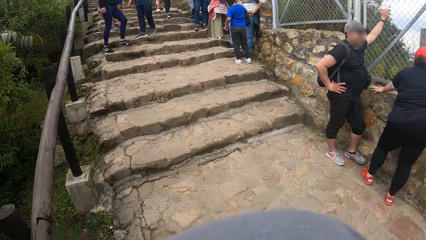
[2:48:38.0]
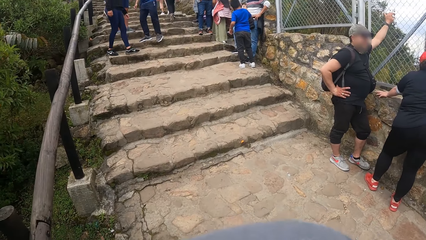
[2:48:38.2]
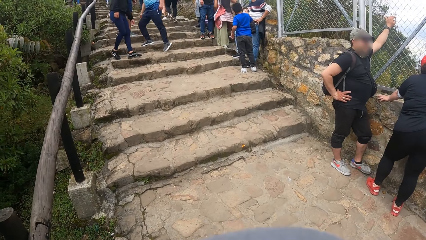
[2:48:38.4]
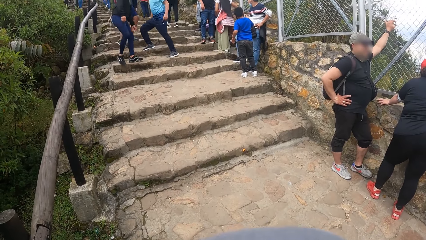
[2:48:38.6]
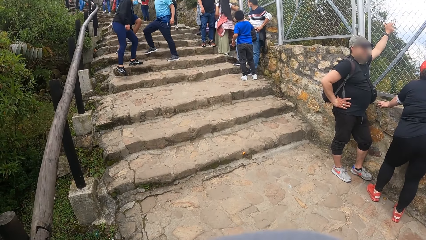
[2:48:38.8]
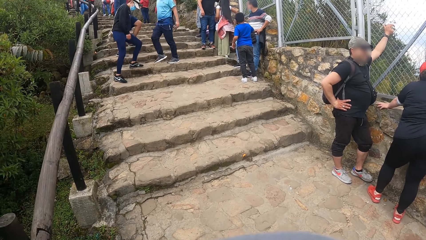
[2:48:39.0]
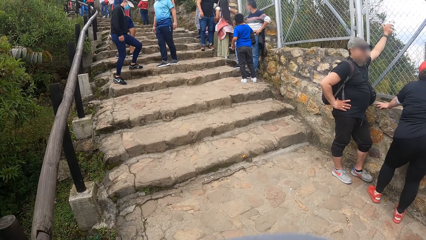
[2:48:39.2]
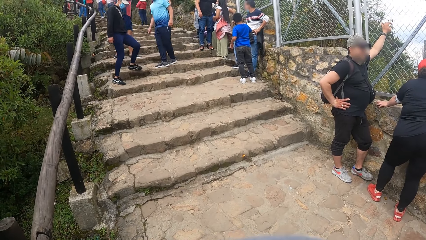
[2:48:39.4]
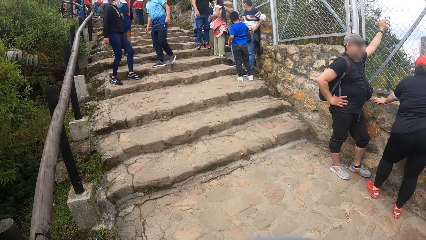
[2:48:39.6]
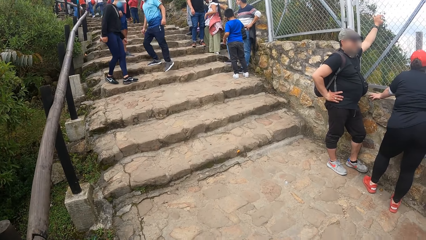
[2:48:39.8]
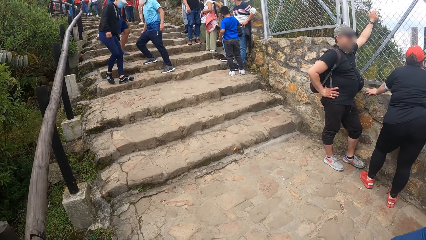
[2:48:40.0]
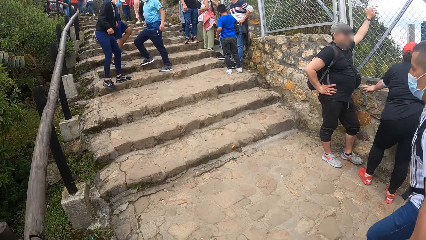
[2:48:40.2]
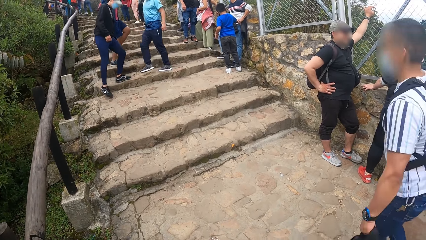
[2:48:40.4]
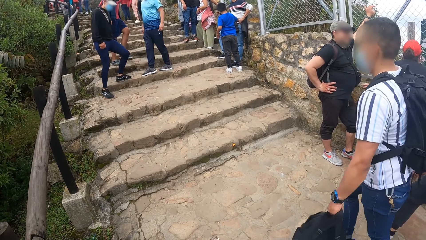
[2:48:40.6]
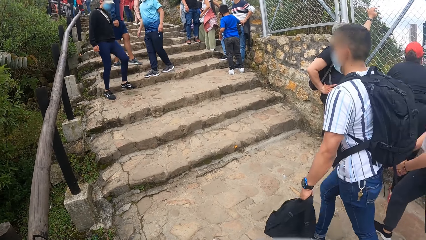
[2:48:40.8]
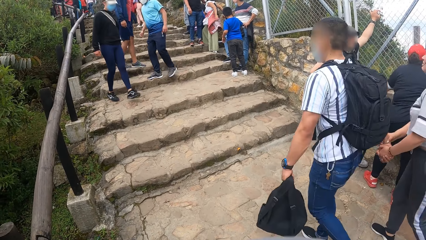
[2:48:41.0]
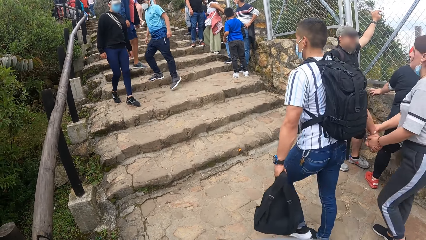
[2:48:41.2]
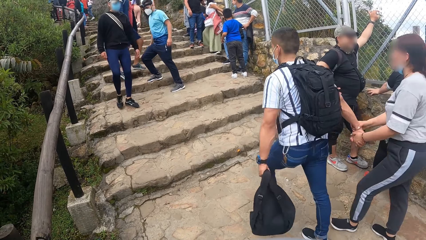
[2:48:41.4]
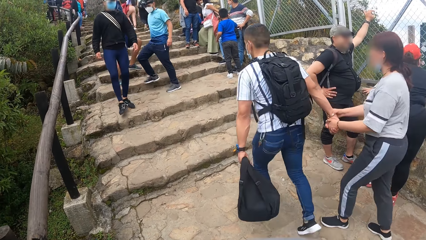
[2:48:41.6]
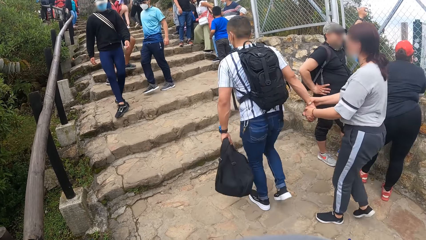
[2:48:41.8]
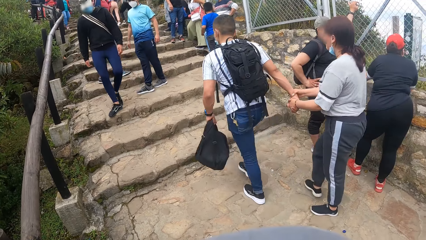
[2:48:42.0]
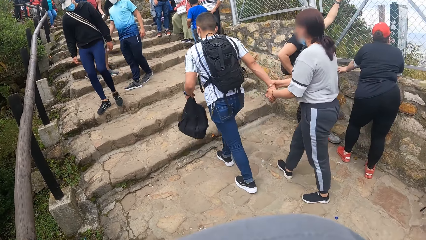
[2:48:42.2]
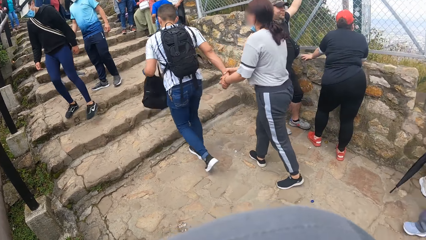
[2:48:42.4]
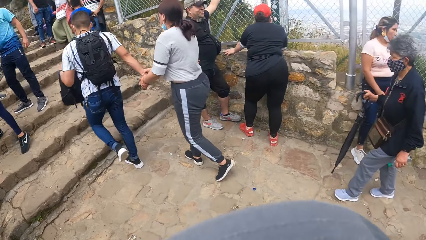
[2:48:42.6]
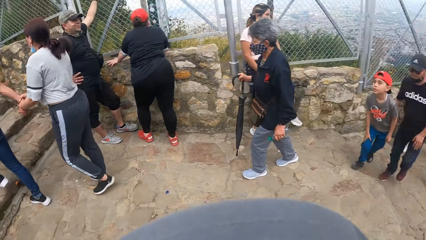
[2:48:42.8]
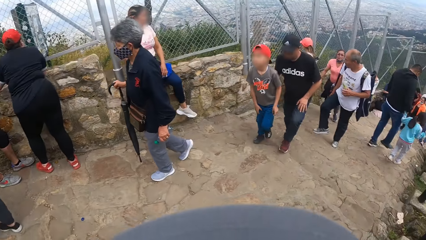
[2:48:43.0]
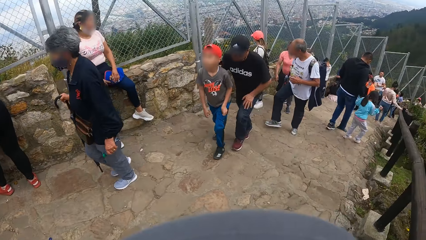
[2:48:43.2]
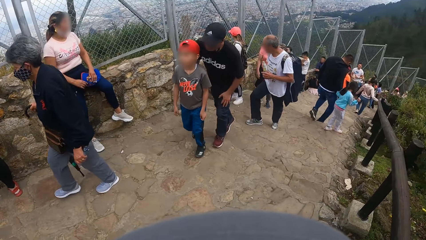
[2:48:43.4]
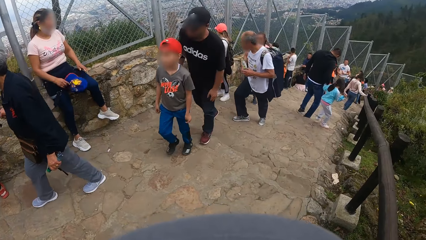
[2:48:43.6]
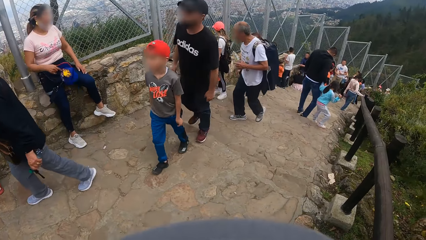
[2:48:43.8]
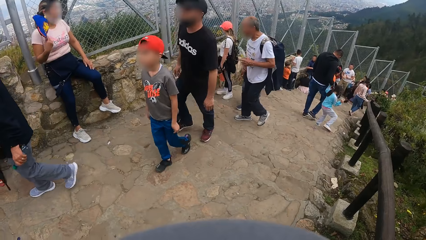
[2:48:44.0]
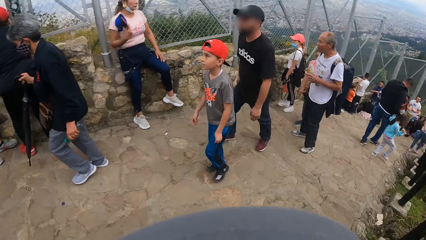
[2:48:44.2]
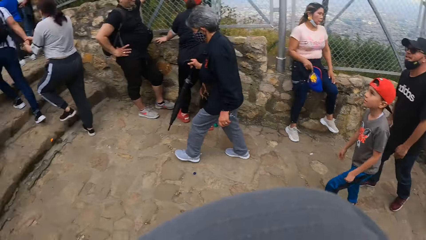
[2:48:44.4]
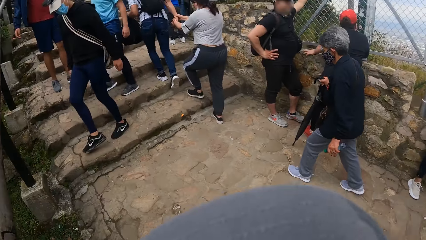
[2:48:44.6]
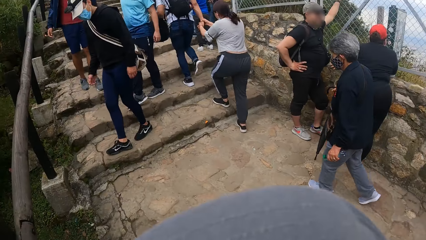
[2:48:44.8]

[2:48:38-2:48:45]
A man climbs down the staircase. Another man climbs down the staircase. A third man climbs down the staircase.

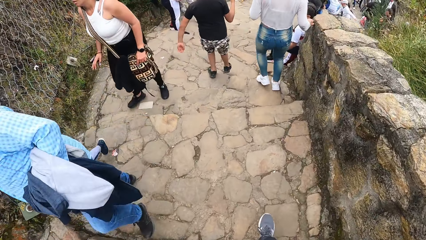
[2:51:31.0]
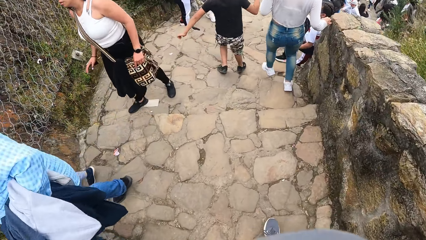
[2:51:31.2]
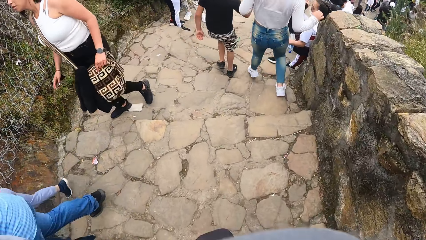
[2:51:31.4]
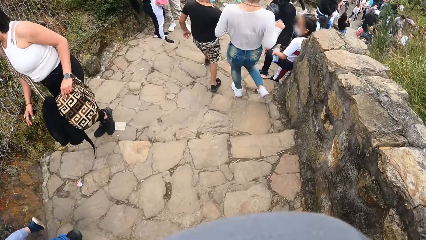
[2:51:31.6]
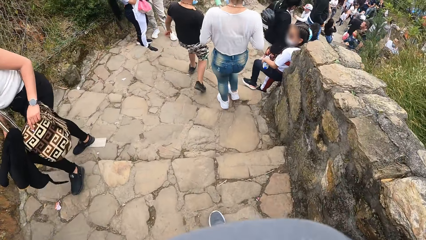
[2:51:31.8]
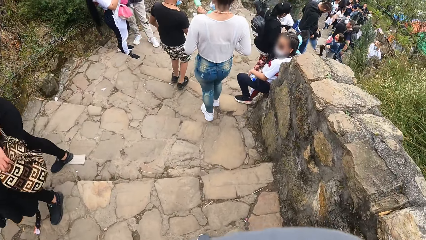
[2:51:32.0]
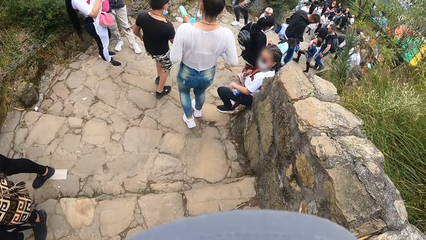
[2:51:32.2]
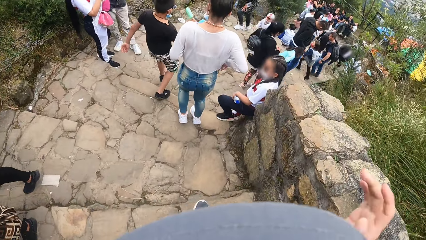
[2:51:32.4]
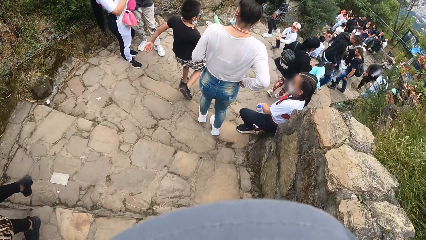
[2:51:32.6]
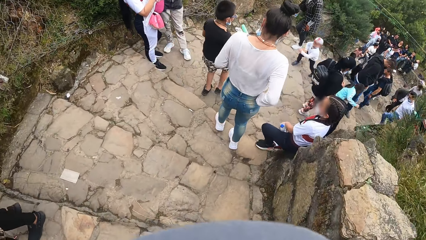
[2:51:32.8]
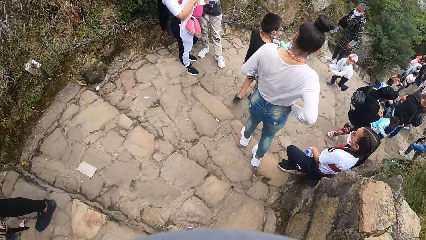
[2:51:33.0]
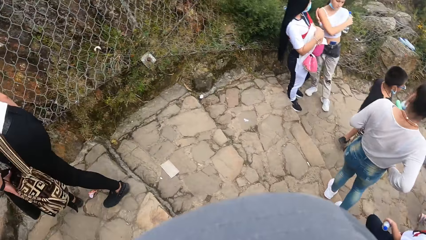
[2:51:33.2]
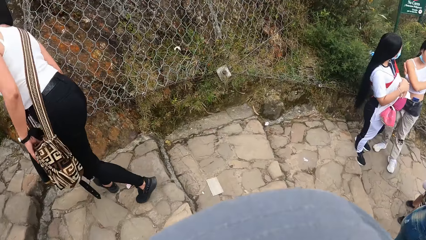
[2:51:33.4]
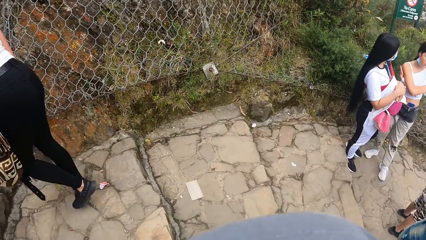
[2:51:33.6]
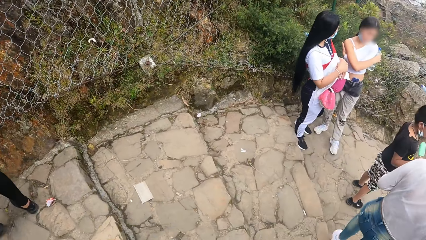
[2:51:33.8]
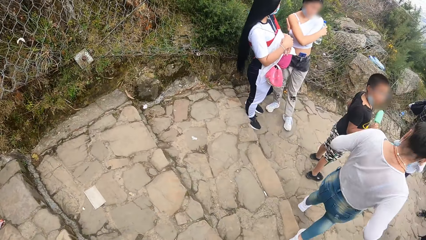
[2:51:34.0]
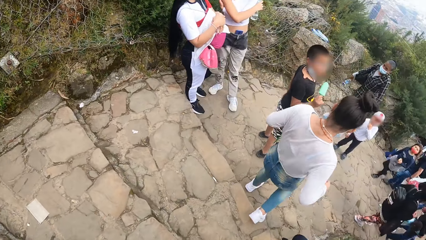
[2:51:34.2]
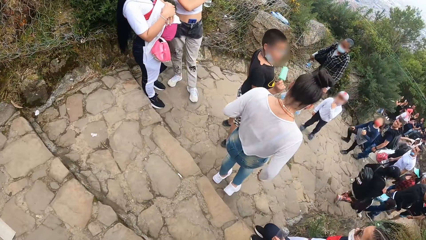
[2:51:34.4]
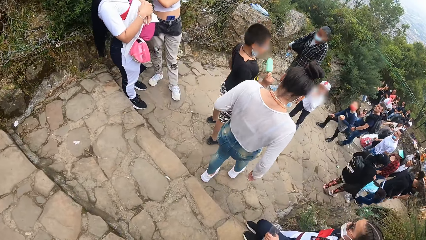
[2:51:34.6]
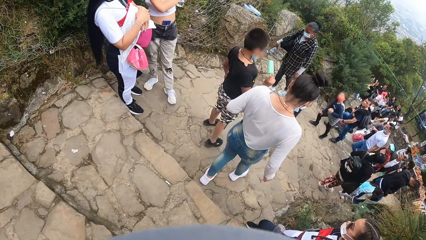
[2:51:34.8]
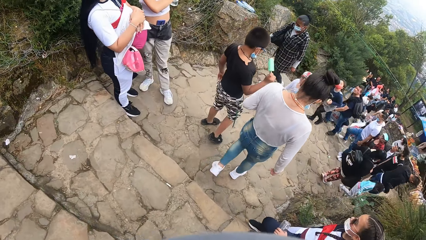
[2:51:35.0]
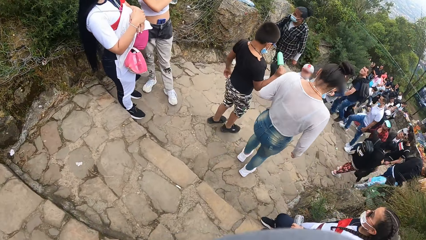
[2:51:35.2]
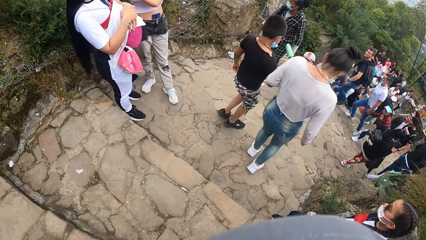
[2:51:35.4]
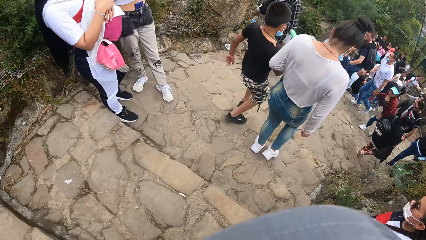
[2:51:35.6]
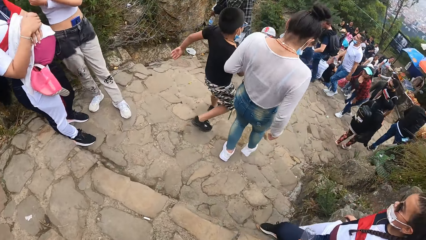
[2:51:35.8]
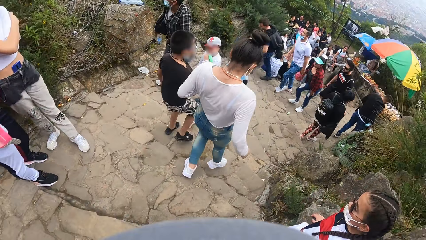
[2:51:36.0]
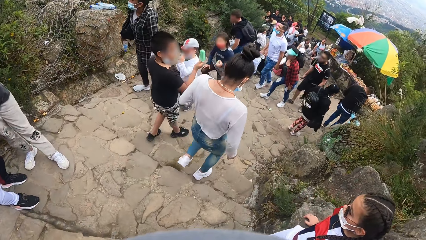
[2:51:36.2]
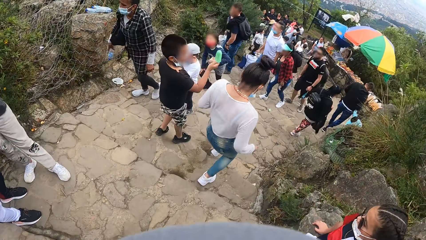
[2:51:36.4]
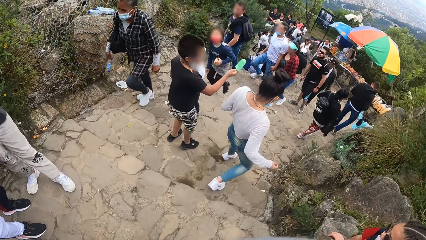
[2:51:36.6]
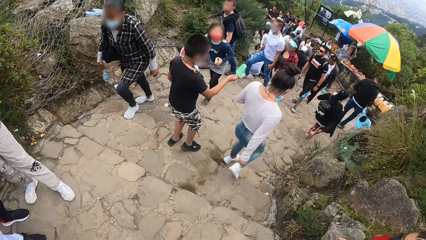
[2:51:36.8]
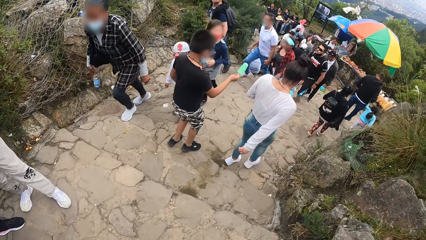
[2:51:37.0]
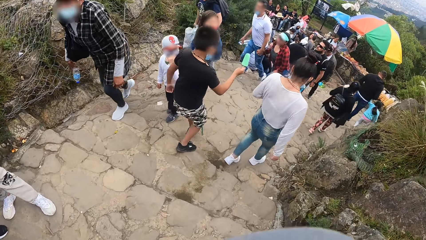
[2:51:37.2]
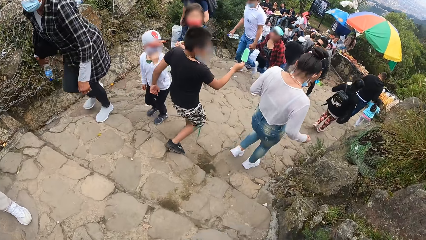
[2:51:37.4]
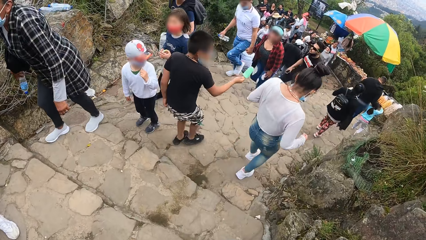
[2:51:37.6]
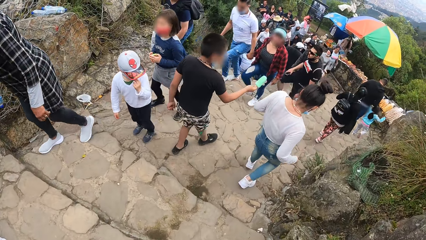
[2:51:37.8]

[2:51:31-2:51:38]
The camera wearer puts down his right hand.

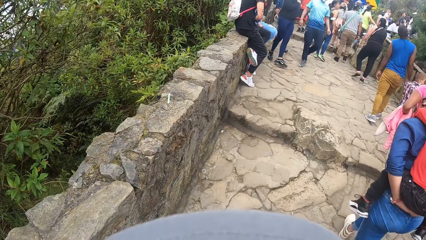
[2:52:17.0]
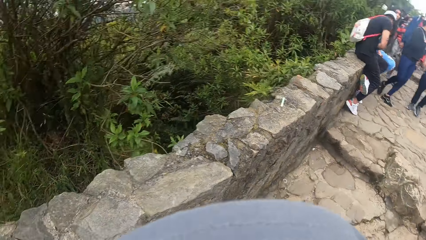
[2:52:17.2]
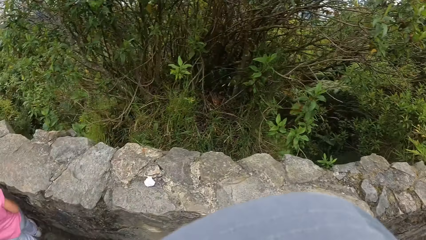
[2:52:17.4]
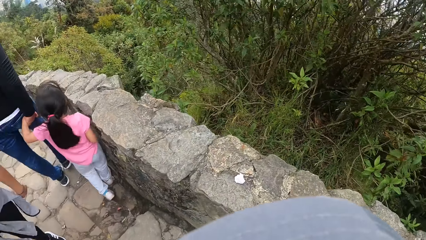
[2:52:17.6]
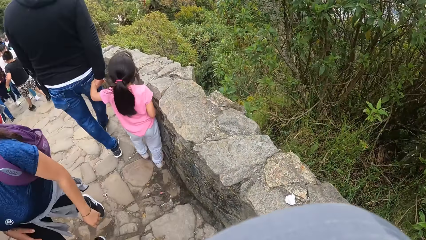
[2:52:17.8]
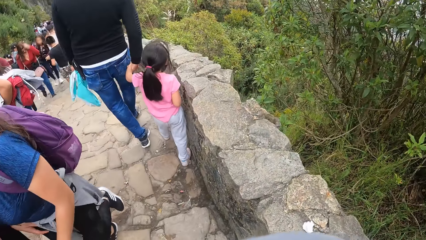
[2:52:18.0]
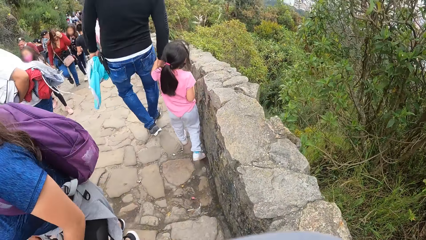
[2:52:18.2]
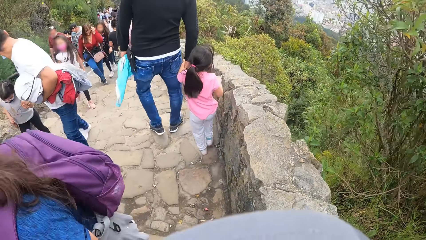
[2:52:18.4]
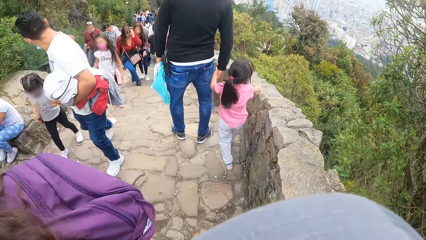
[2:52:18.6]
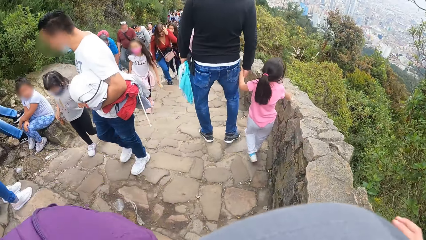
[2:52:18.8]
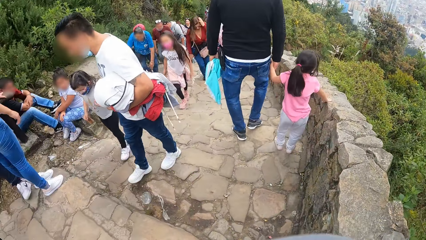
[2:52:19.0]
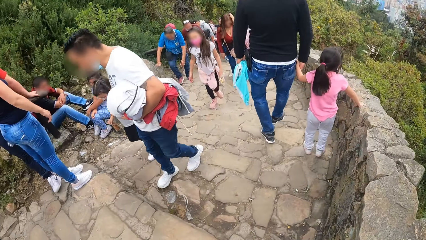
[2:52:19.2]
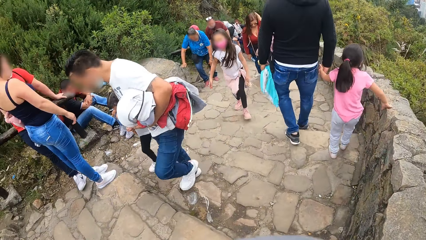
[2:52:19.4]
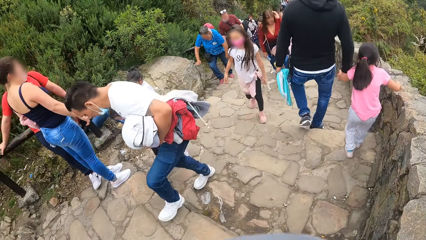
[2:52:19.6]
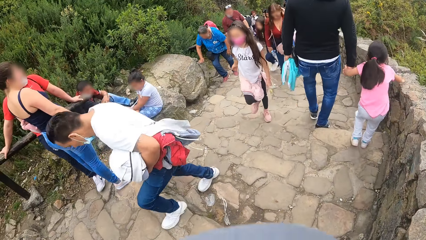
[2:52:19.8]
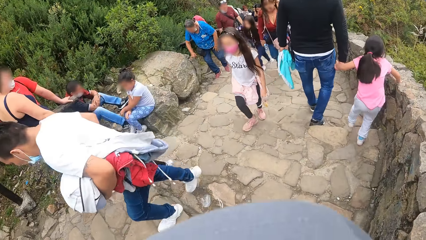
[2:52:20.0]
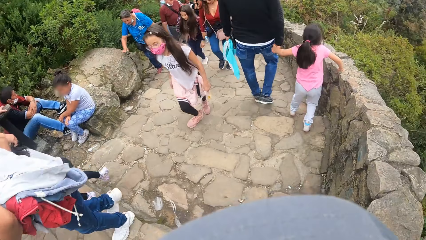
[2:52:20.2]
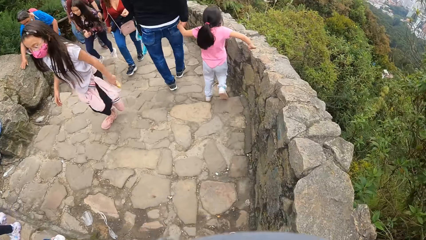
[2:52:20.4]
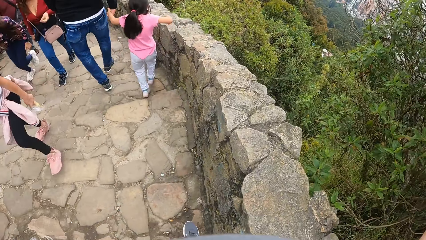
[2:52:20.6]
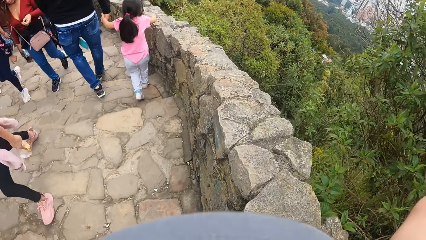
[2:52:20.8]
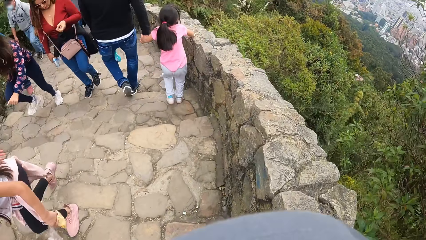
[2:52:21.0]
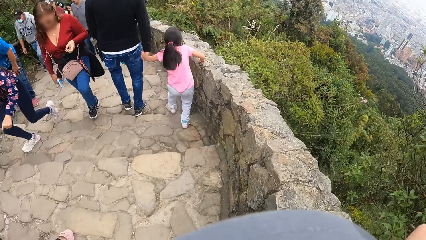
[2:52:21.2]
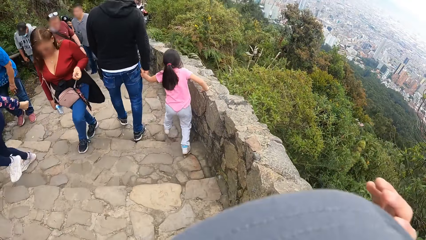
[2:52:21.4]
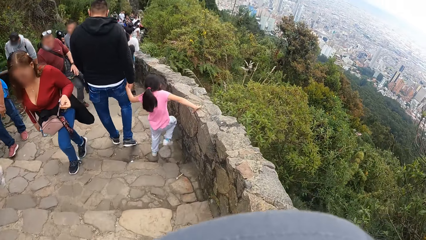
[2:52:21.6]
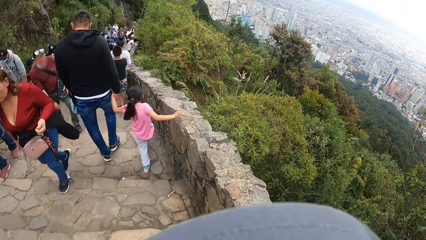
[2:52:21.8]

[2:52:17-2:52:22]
The camera wearer raises his right hand. He puts down his right hand.
